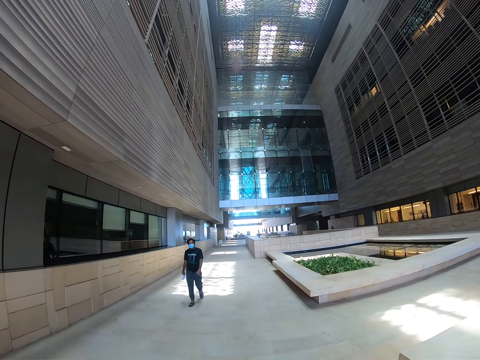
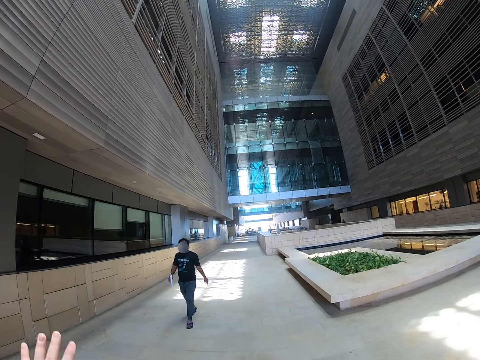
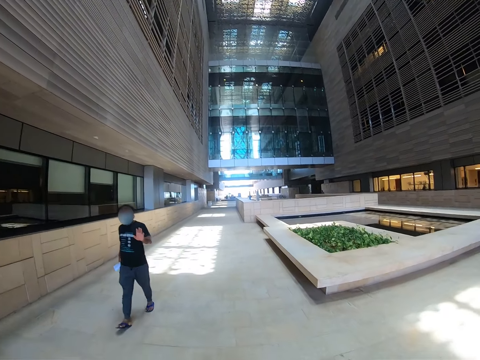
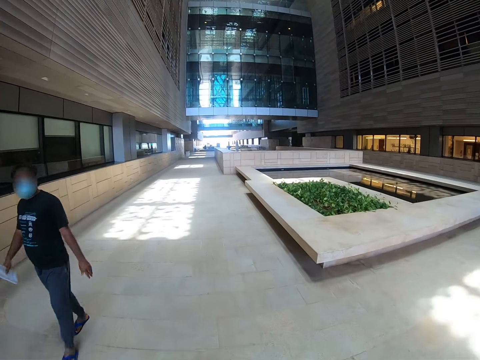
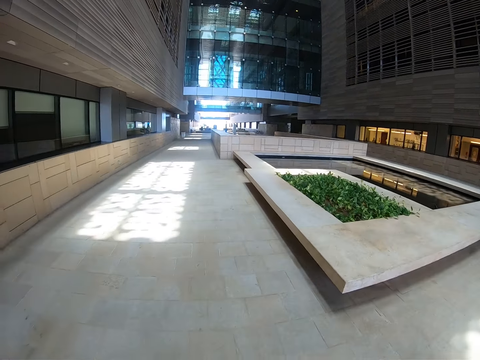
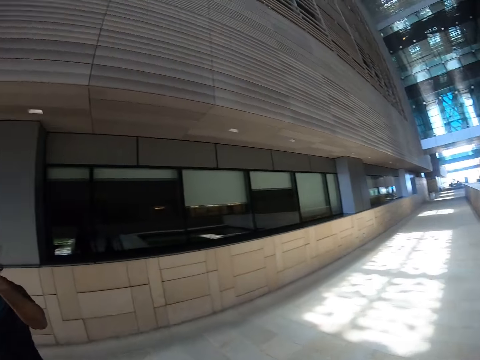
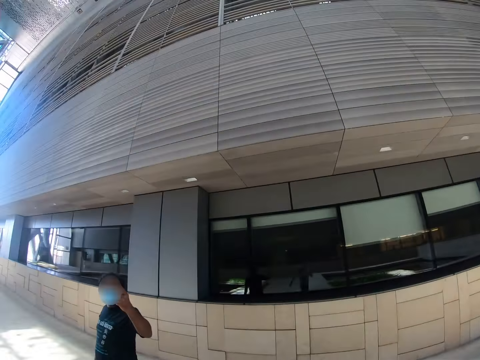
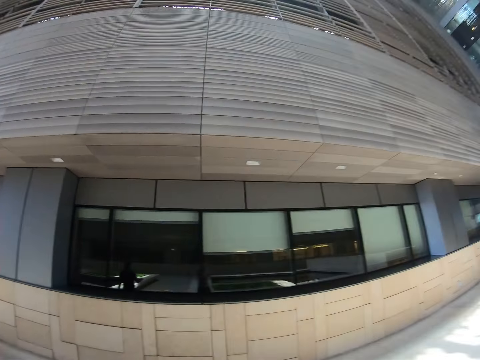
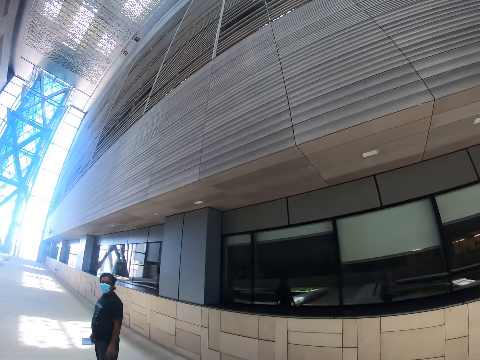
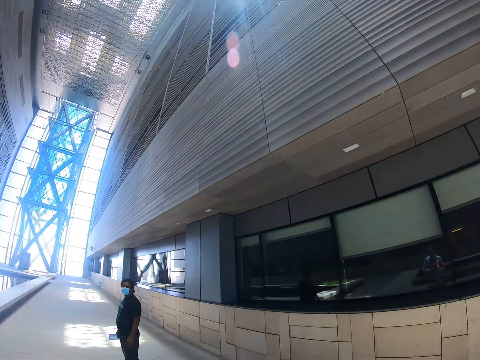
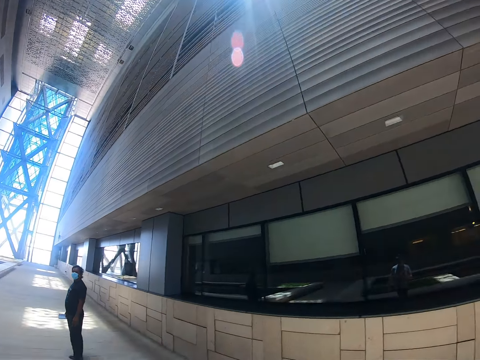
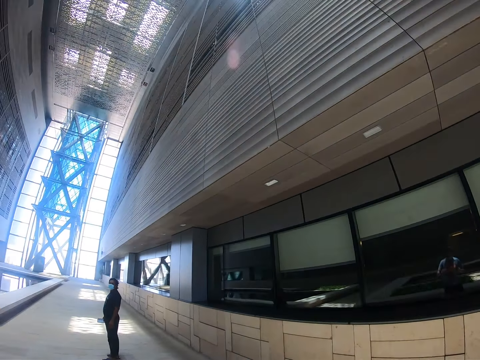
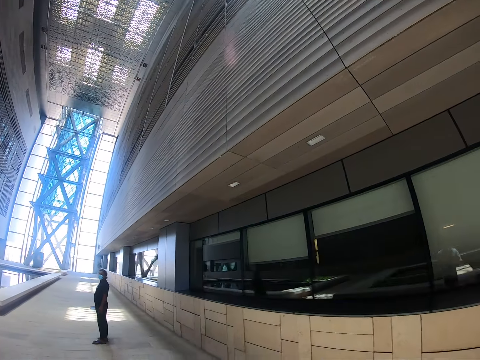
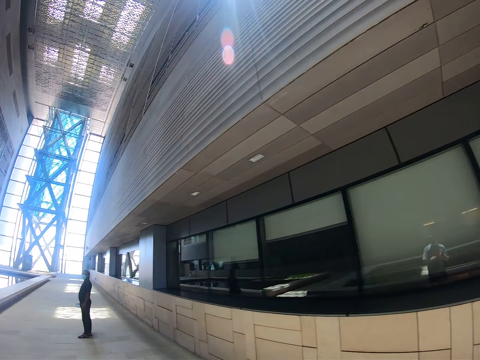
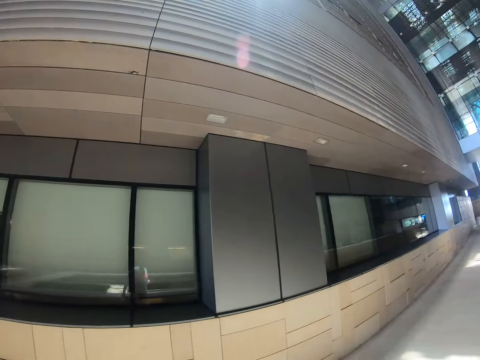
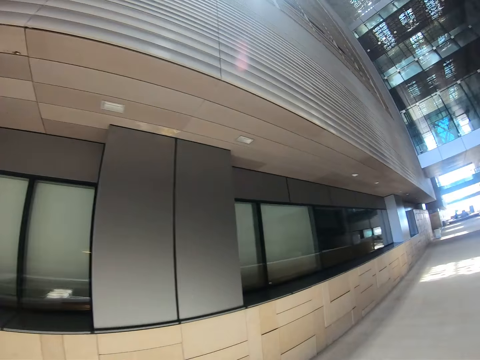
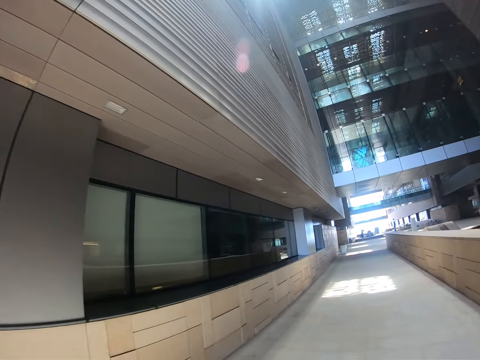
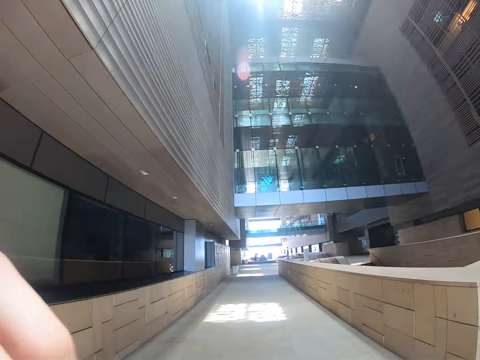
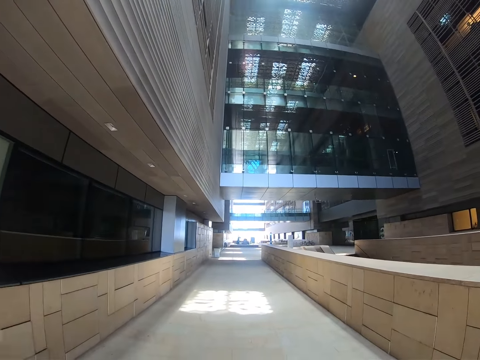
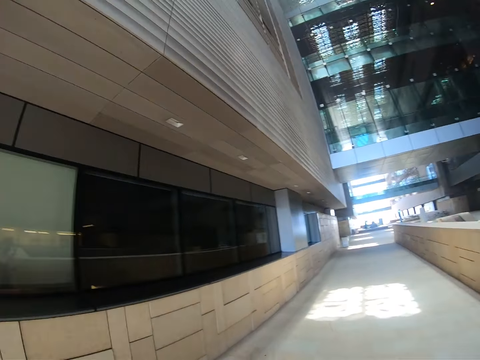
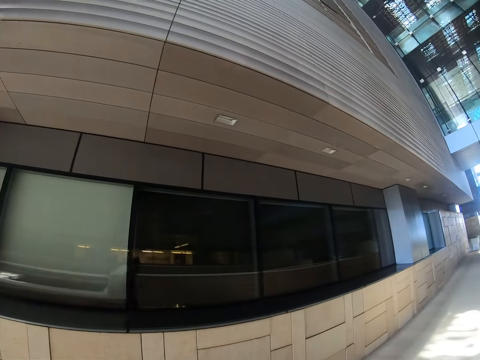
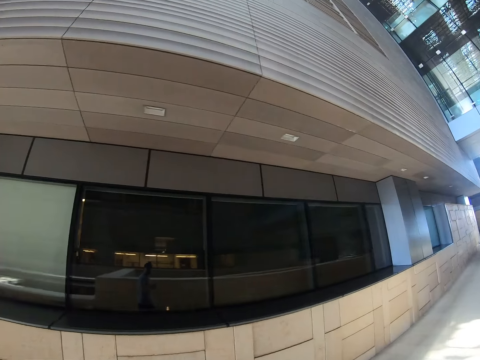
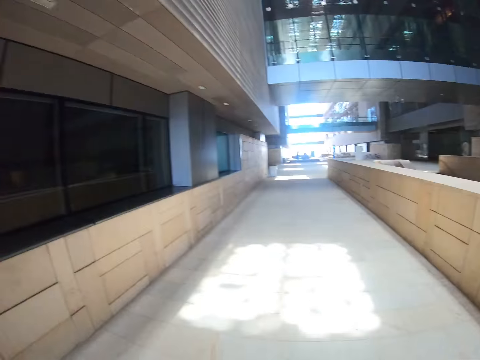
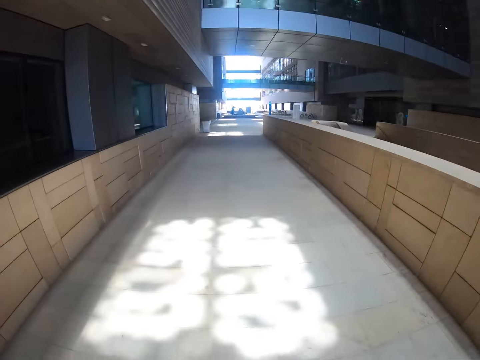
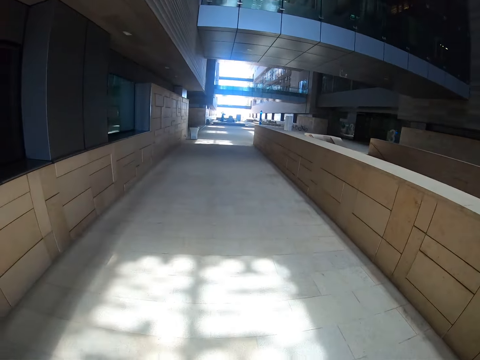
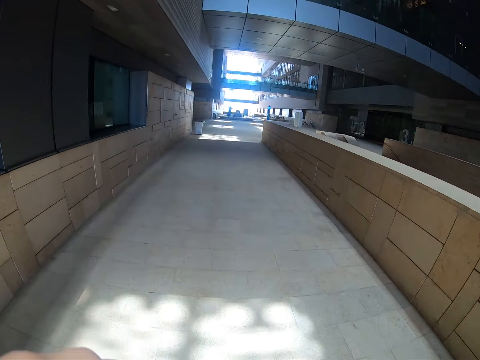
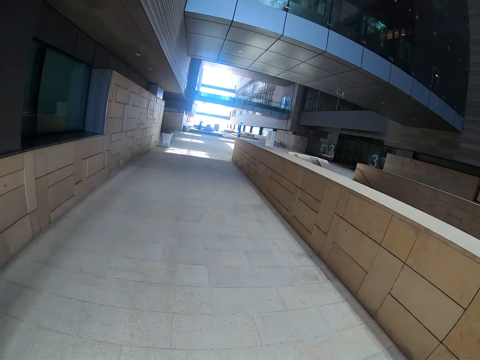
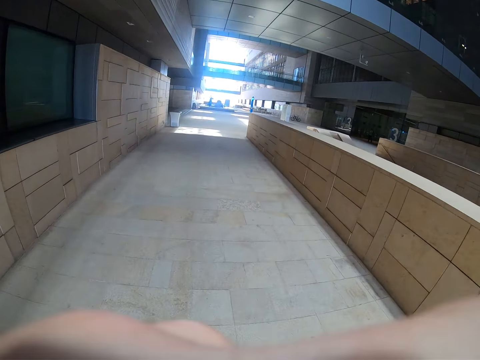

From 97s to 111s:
The camera wearer walks past a man. They stare at the man. They walk around the building.

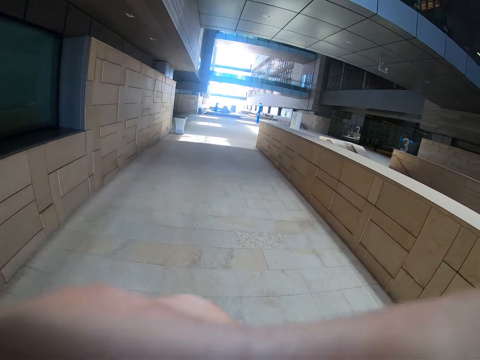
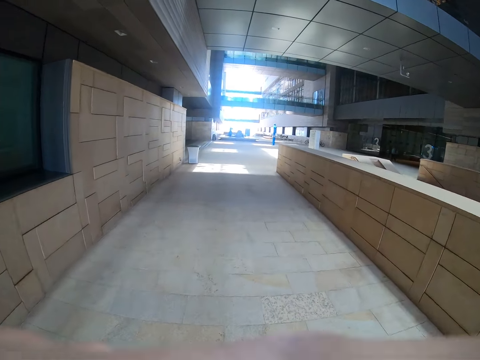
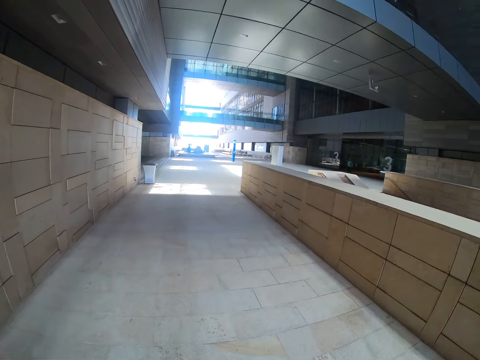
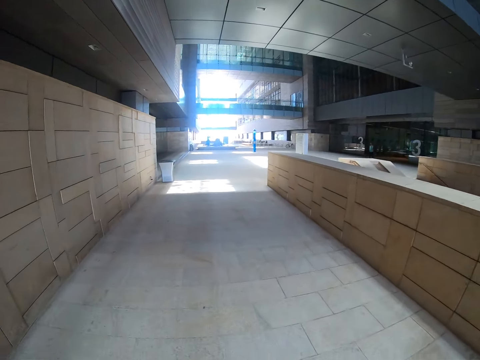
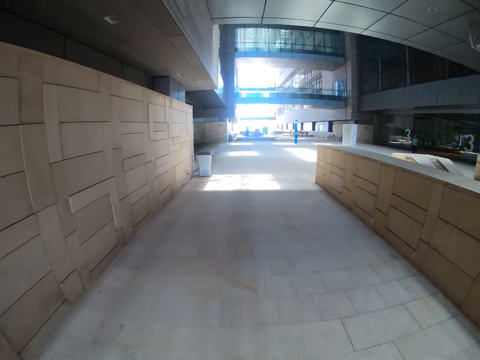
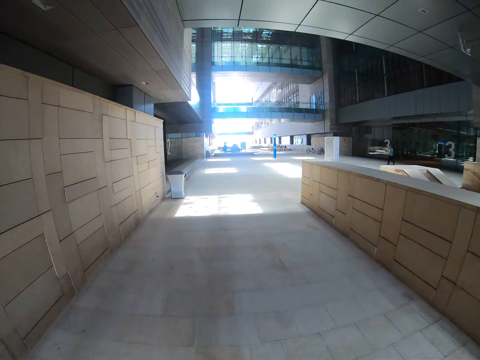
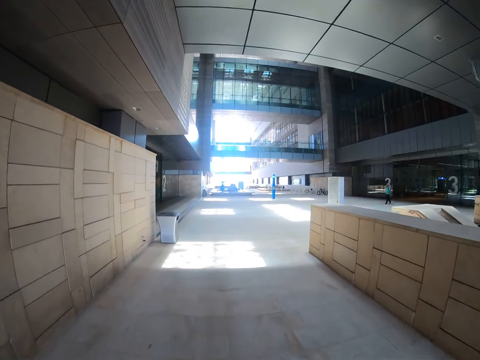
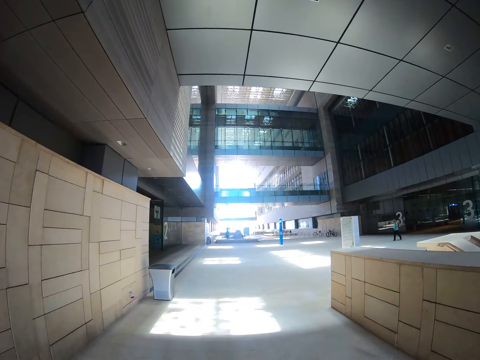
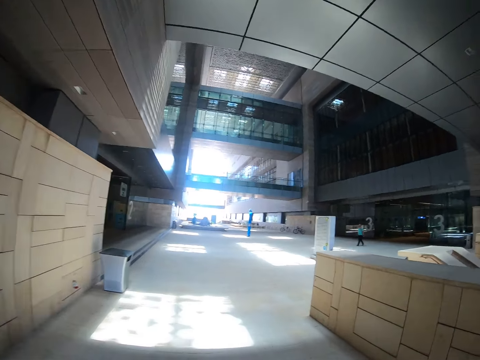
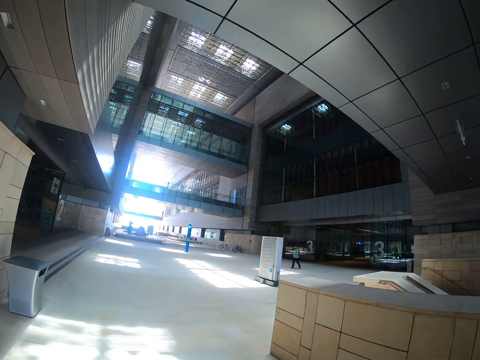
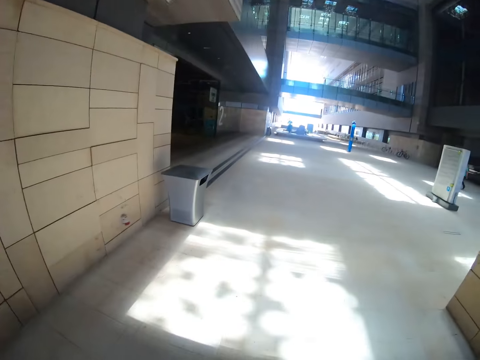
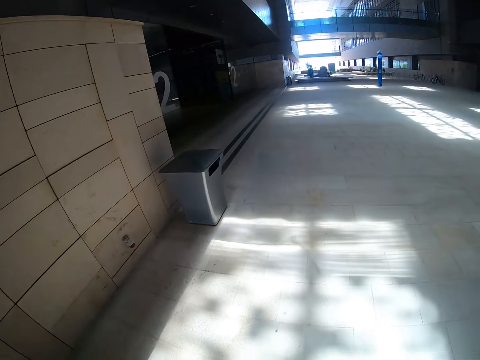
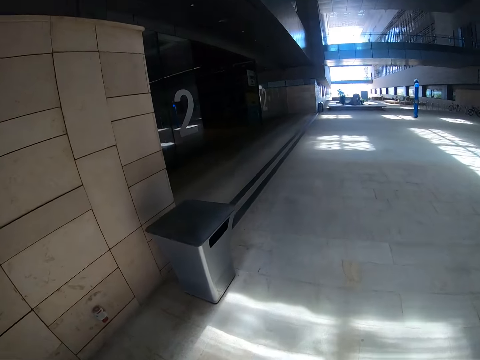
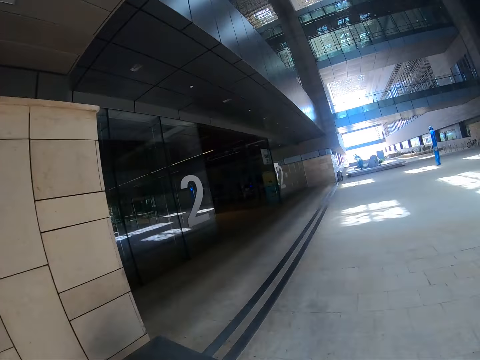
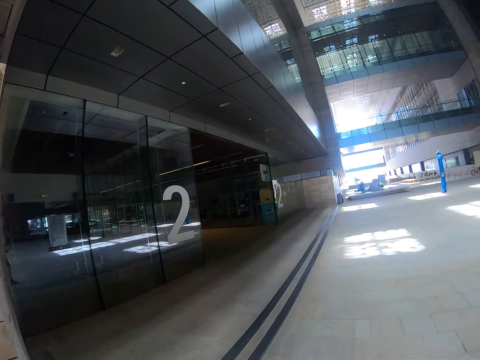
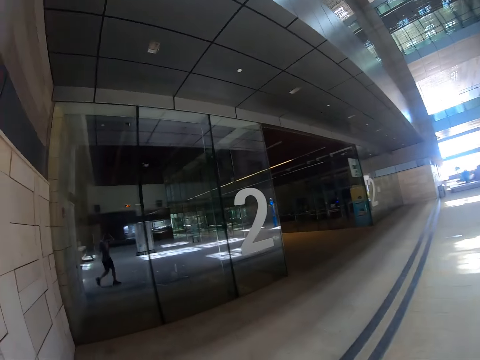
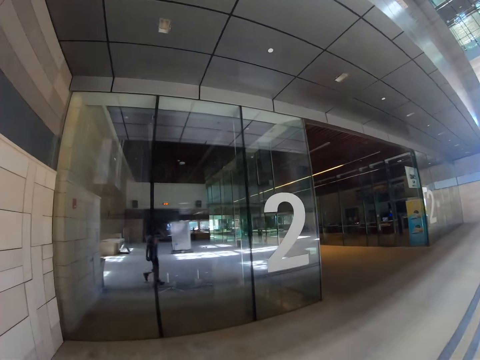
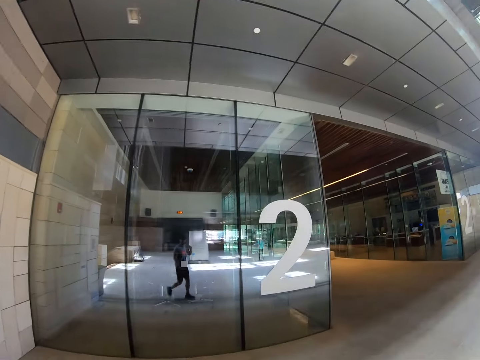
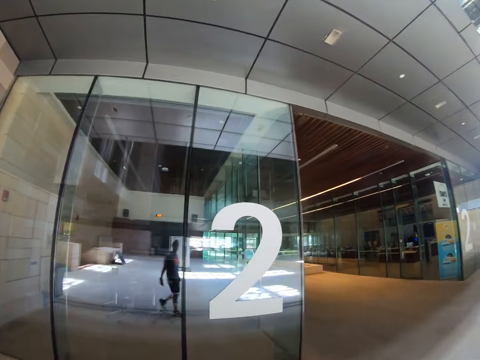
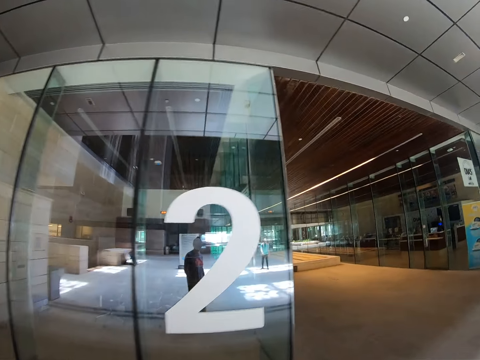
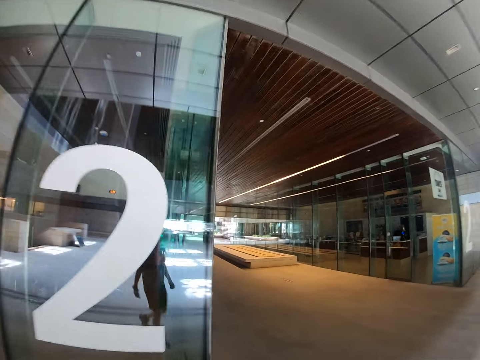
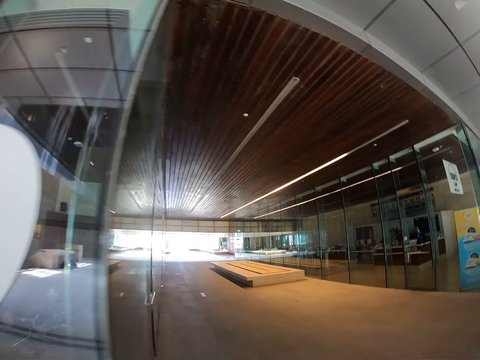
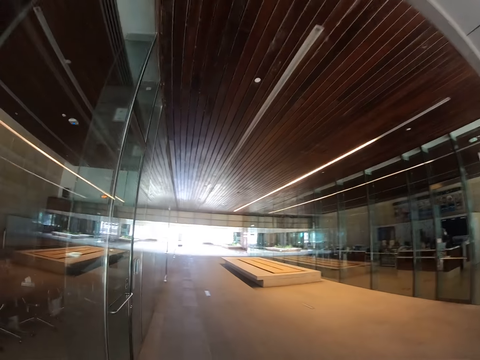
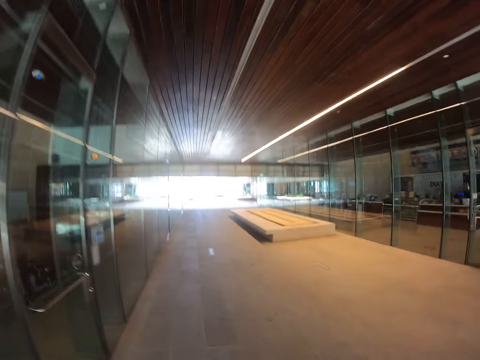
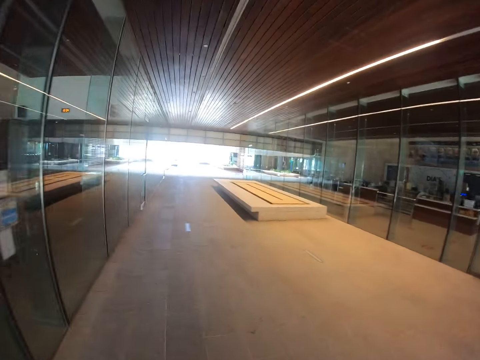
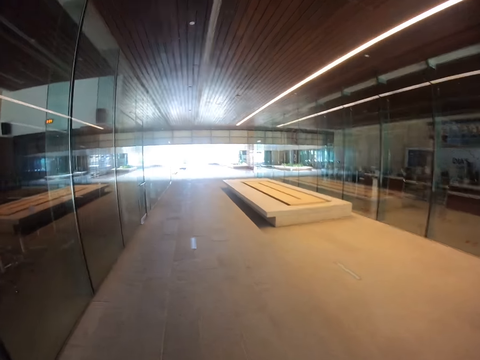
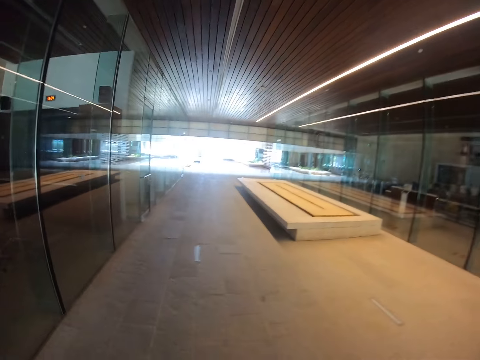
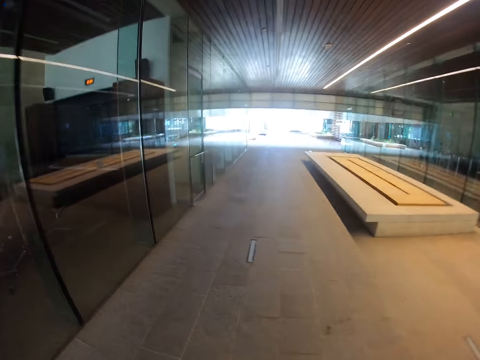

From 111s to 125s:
The camera wearer passes through a glass door.
